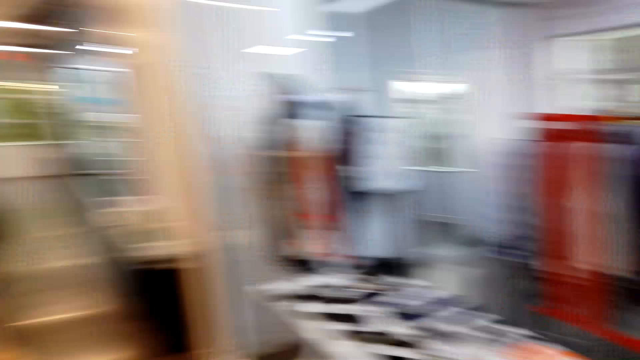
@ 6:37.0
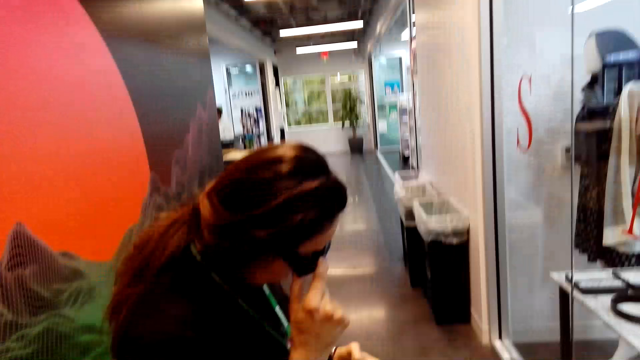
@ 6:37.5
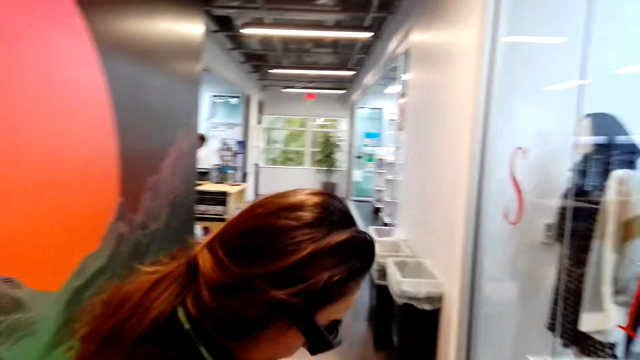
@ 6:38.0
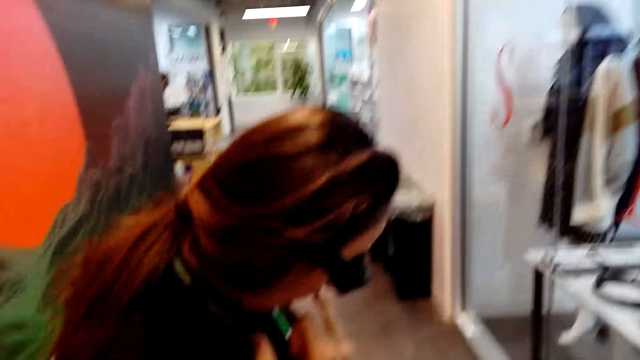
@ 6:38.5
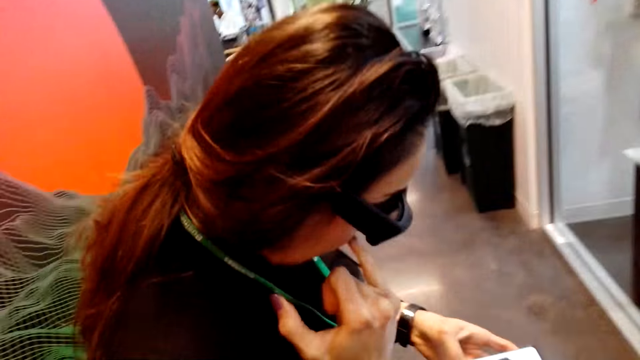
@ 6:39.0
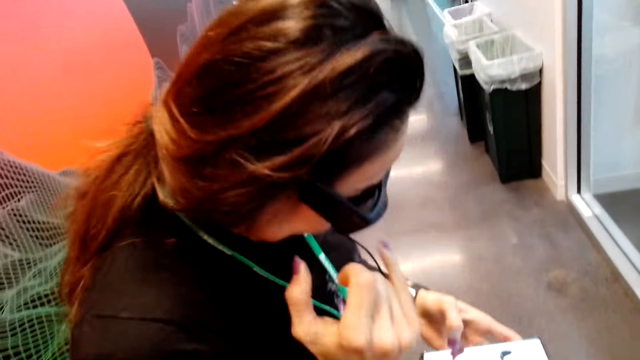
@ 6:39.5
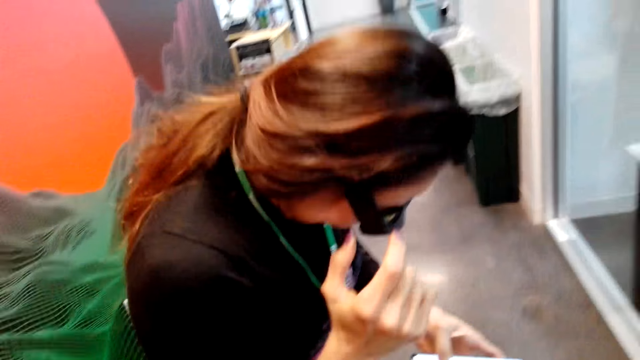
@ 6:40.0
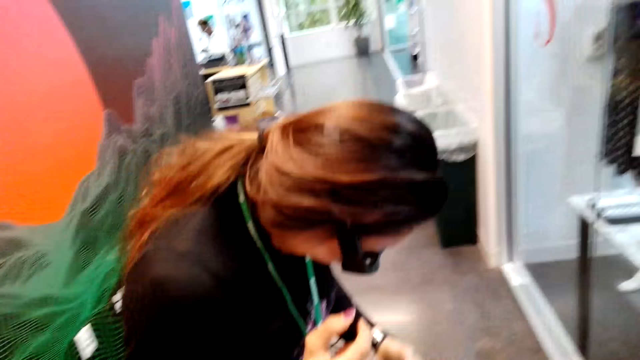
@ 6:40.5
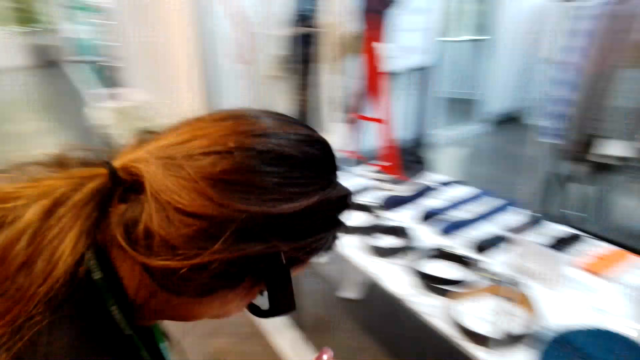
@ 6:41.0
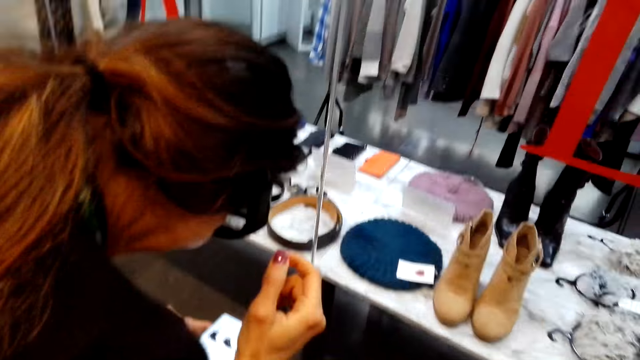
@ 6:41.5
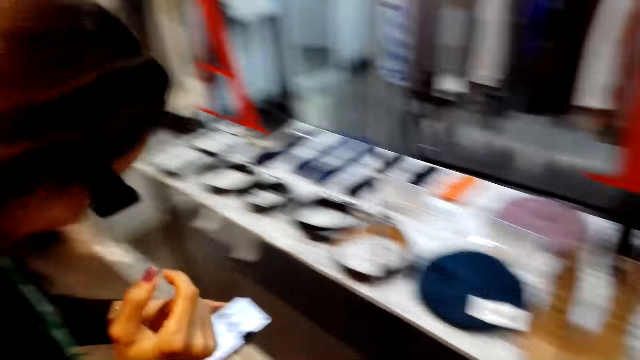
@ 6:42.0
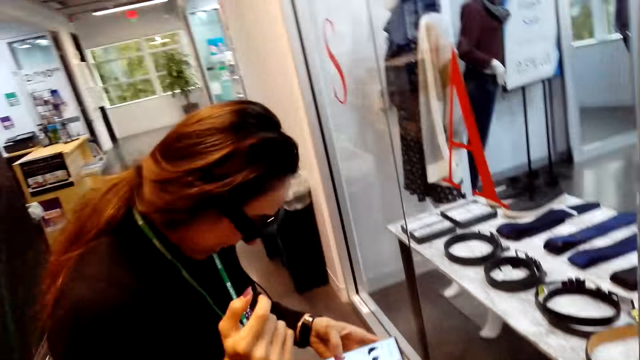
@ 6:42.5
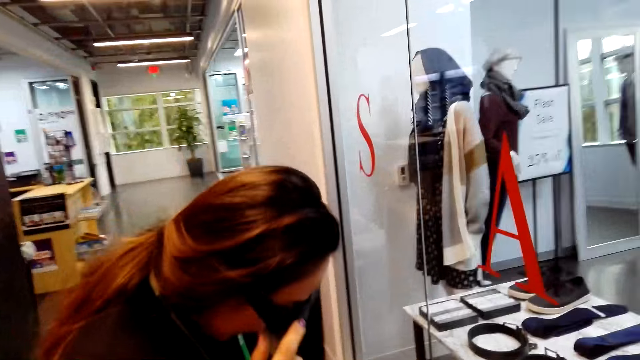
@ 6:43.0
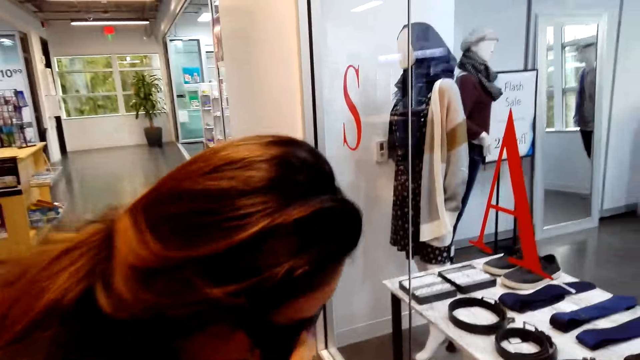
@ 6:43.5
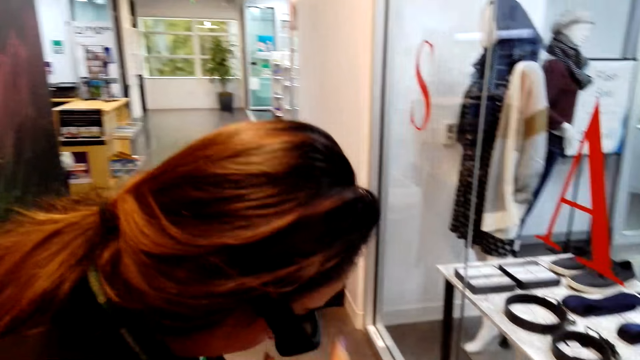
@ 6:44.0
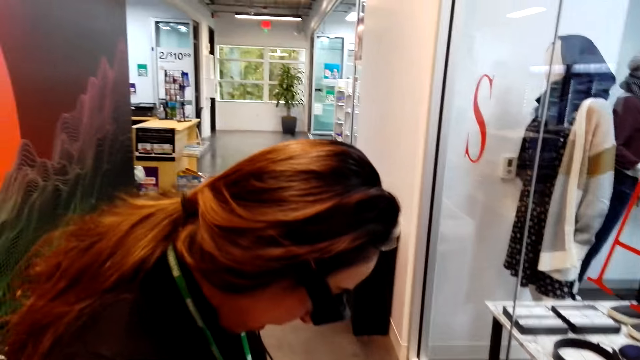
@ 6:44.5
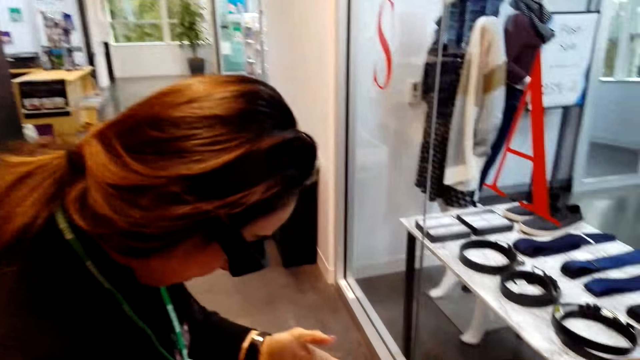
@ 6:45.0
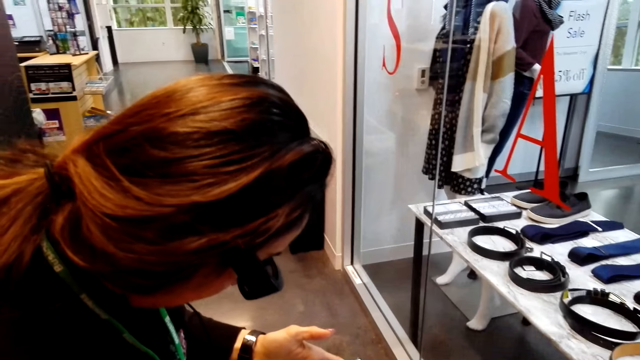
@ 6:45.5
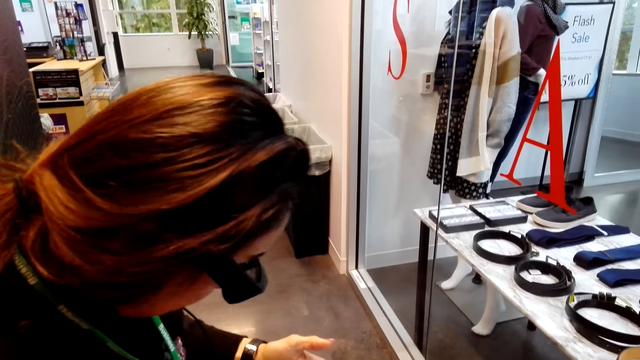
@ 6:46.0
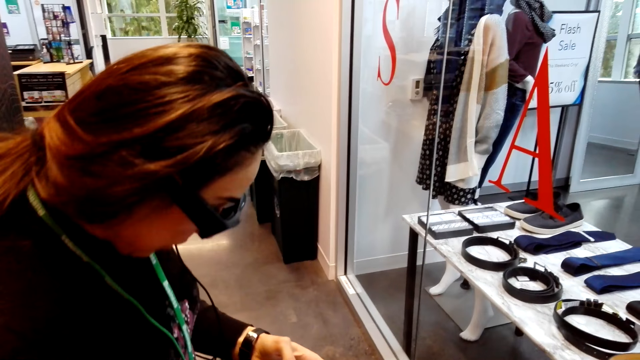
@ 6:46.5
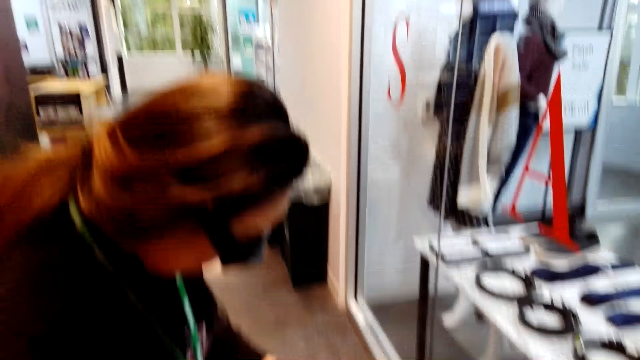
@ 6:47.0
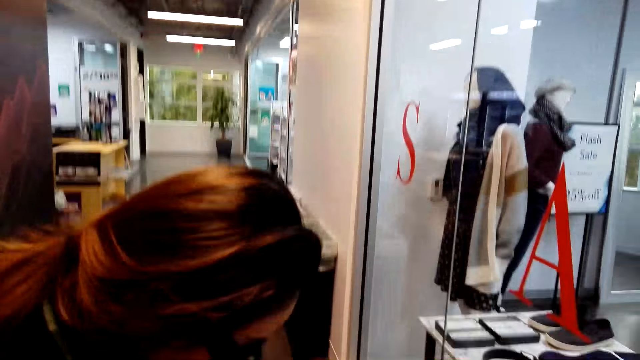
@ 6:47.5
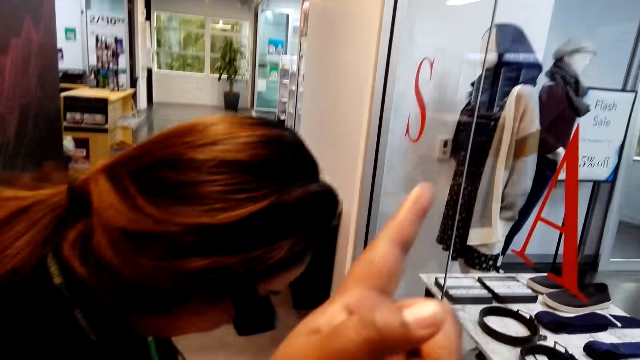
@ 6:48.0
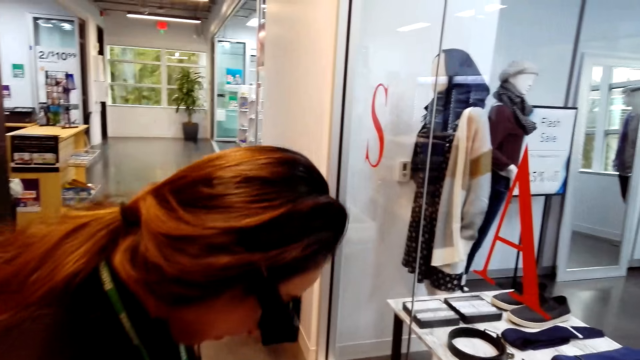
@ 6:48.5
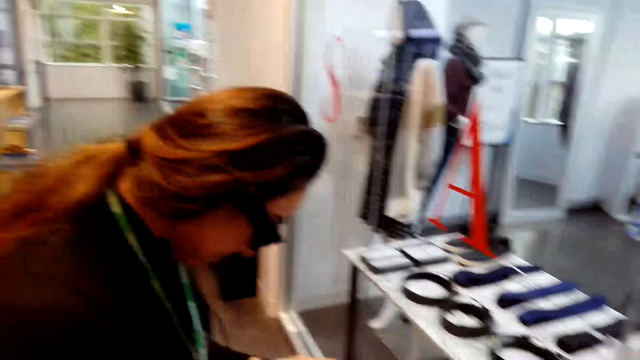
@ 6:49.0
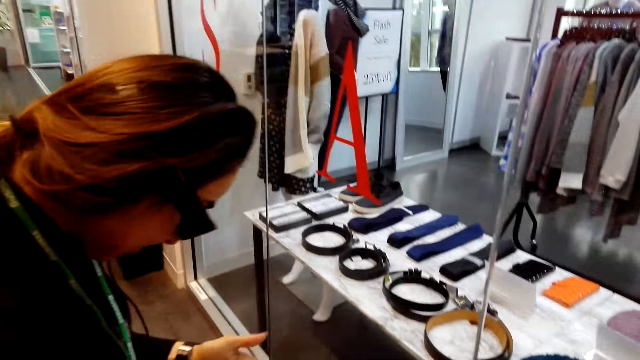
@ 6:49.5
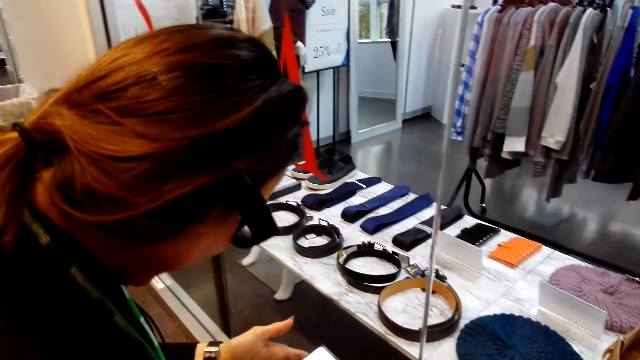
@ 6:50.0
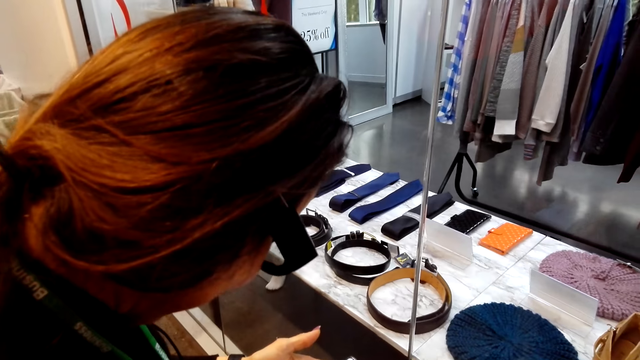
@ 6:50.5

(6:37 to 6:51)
A lady stands in a store. The lady touches her nose, looks at her phone and swipes on her phone's screen. The lady holds the phone in the store. The lady holds glasses with the right hand. The lady scrolls the phone with both hands in the store. The camera wearer raises the hand and lowers the hand.

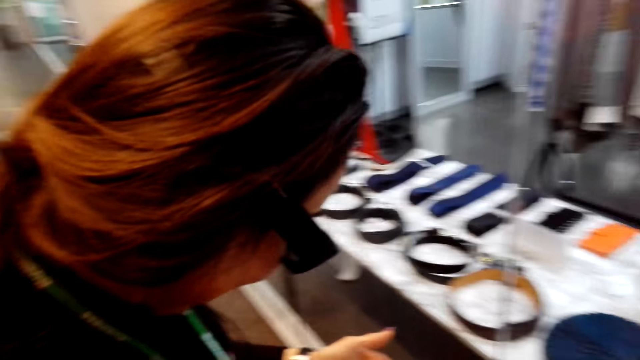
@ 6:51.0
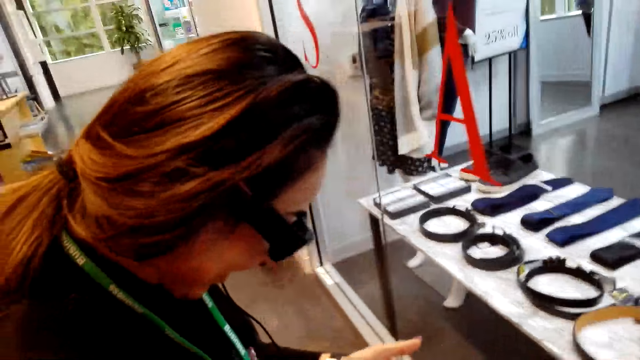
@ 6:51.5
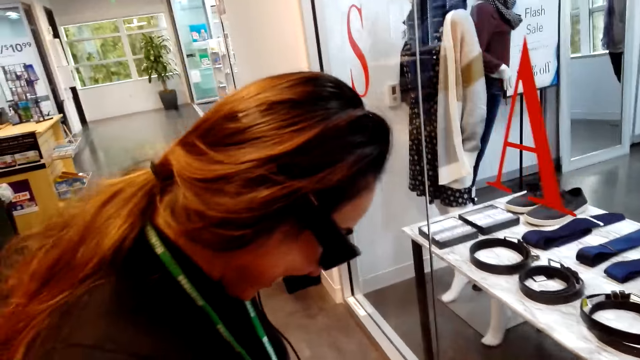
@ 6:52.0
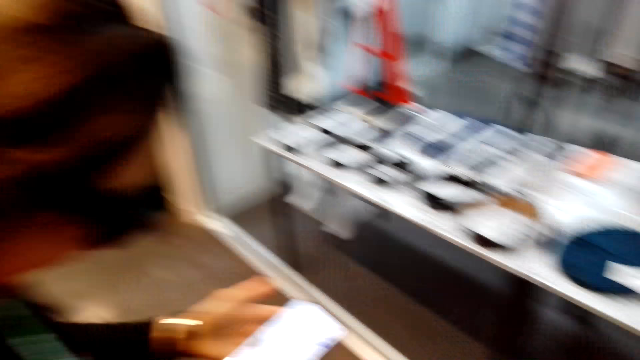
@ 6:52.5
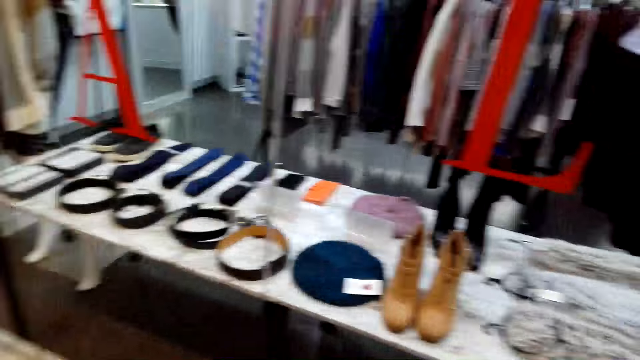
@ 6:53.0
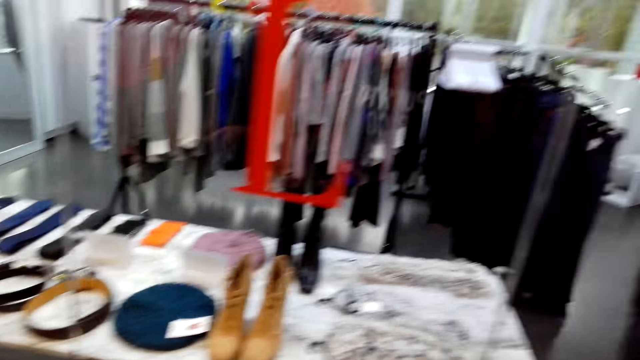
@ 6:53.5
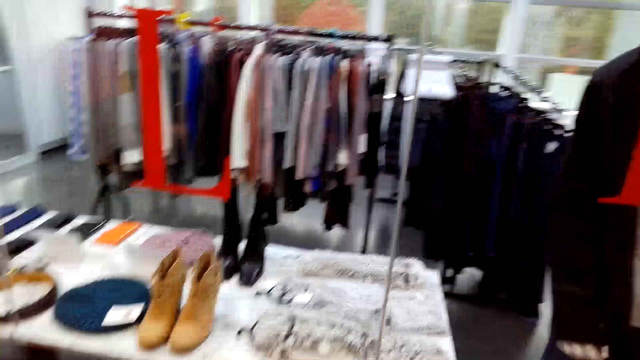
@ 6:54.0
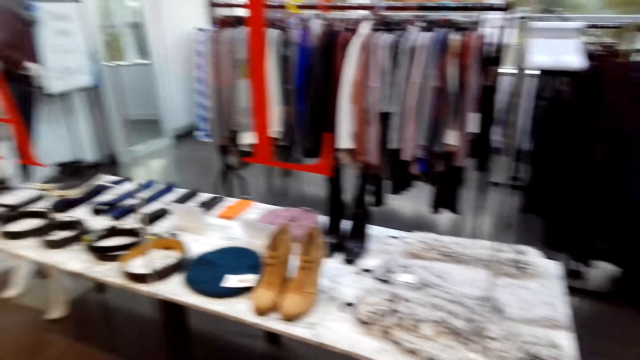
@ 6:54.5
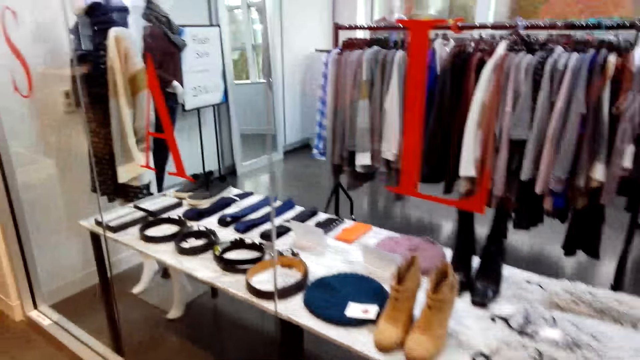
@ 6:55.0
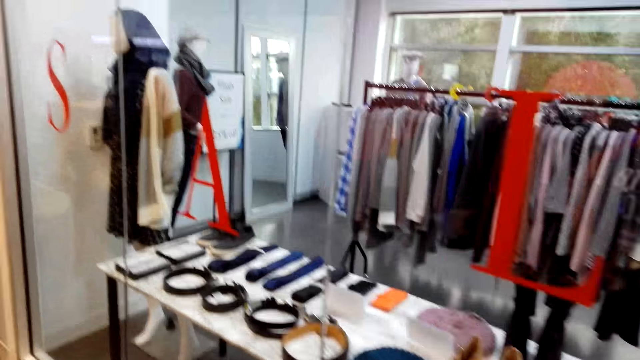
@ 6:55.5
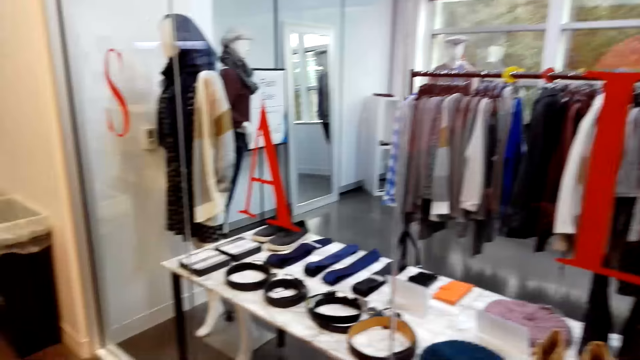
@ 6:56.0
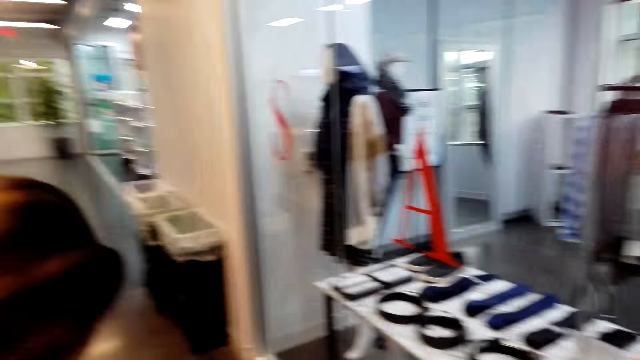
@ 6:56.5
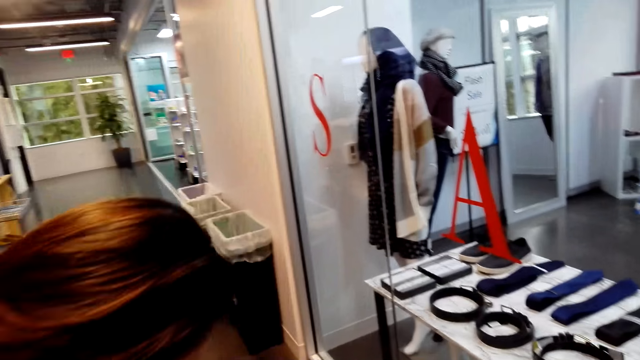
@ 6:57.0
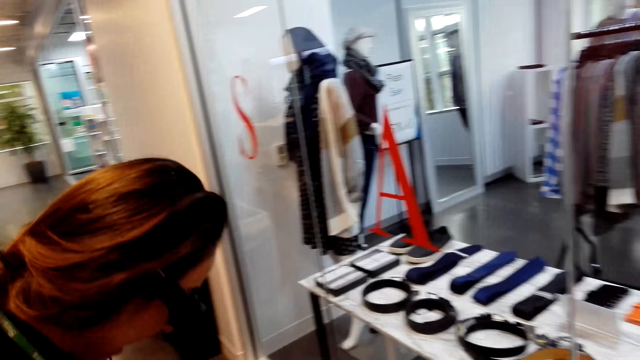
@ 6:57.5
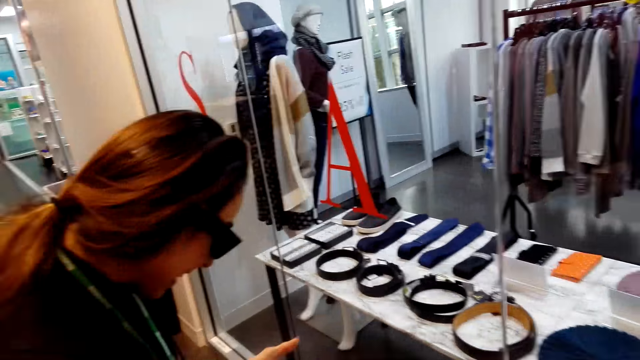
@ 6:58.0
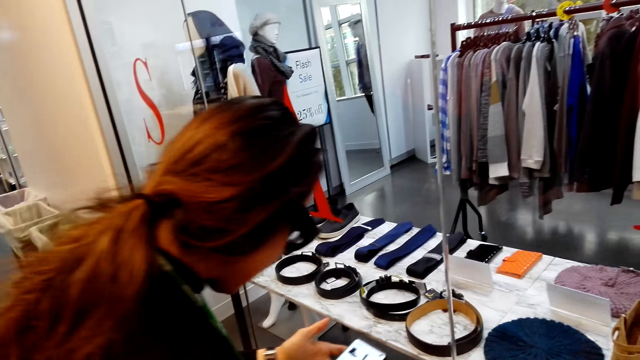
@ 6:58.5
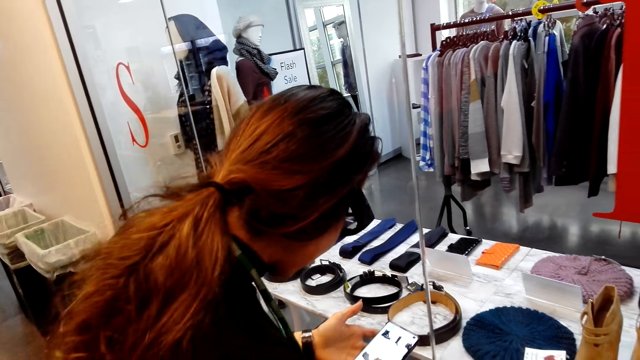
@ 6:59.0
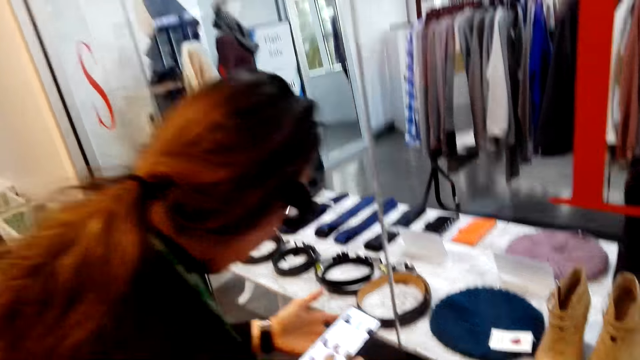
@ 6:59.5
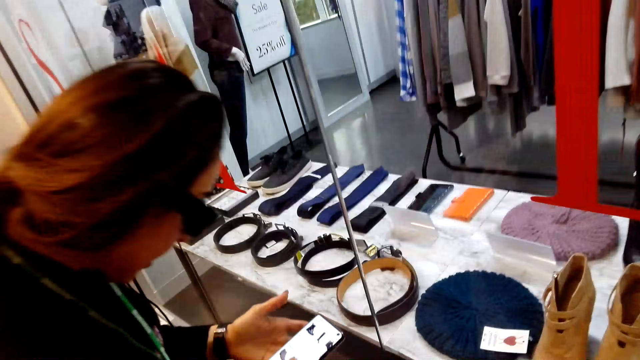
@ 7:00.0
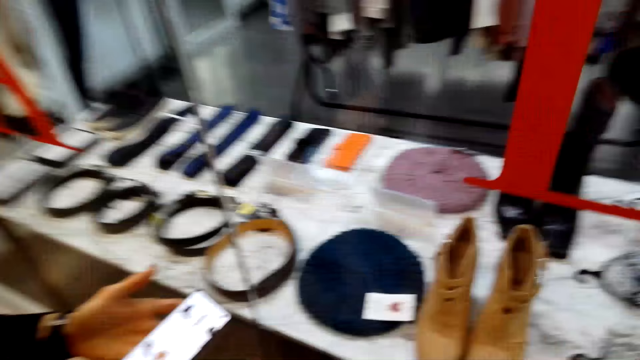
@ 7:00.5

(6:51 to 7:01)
The camera wearer looks at the items through the glass. They stand in a store. A lady stands in the store. The lady holds a phone with both hands in the store. The lady looks at her phone.
